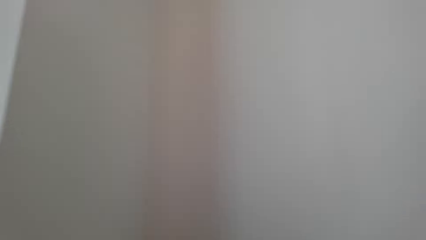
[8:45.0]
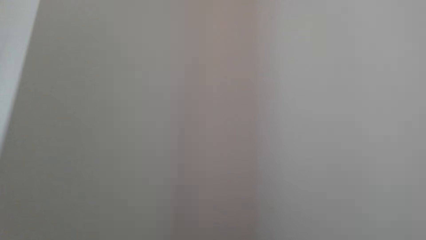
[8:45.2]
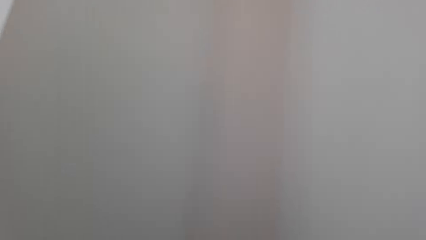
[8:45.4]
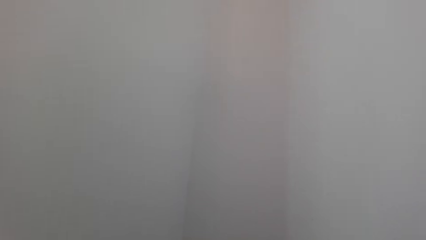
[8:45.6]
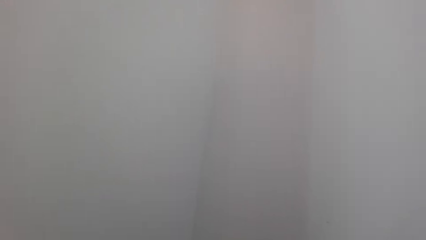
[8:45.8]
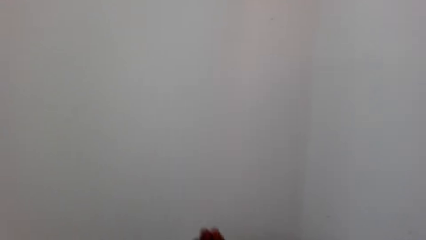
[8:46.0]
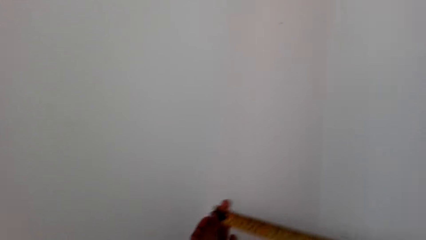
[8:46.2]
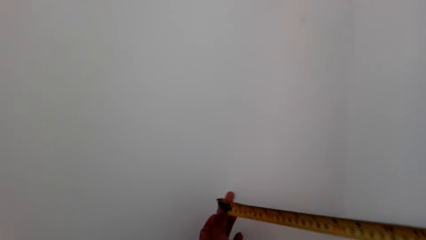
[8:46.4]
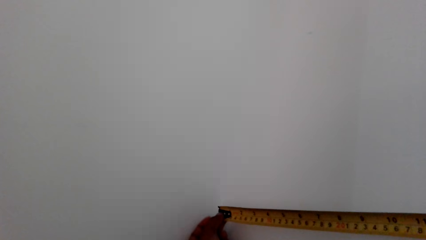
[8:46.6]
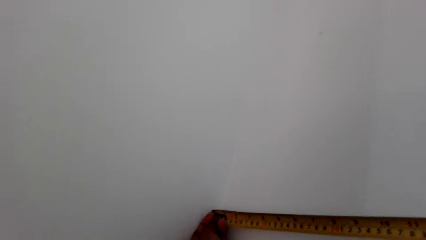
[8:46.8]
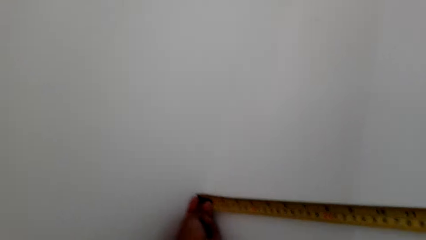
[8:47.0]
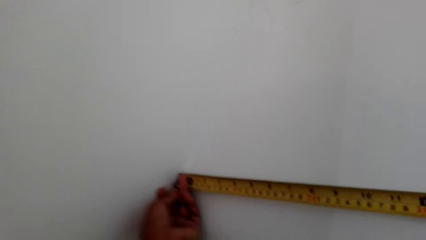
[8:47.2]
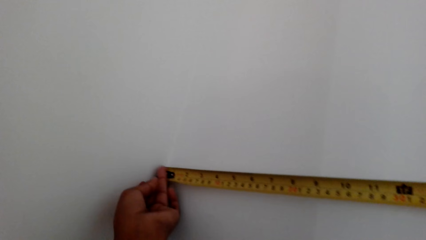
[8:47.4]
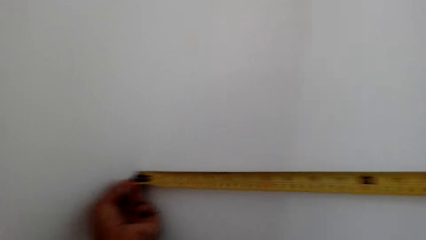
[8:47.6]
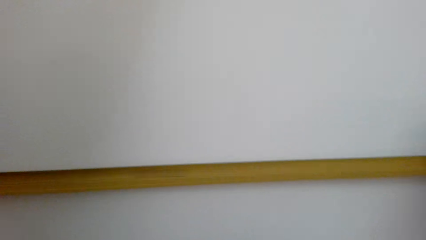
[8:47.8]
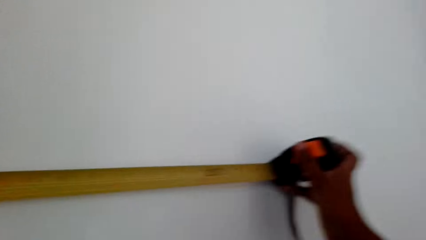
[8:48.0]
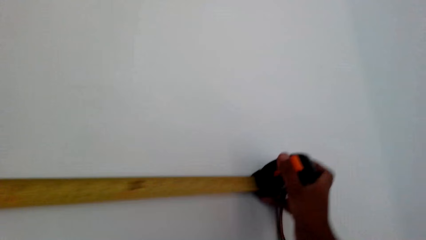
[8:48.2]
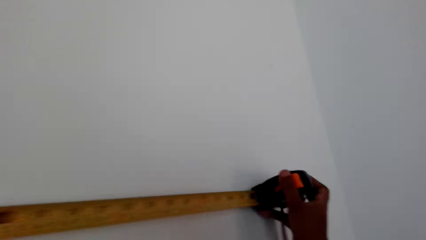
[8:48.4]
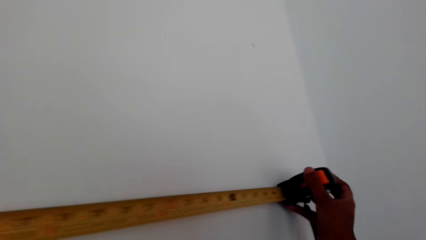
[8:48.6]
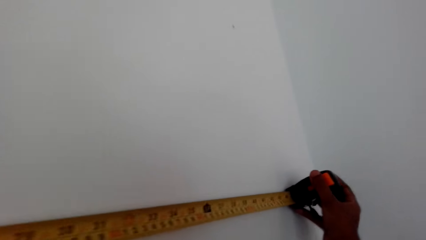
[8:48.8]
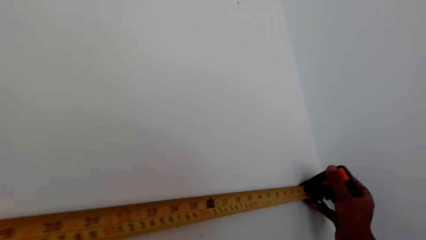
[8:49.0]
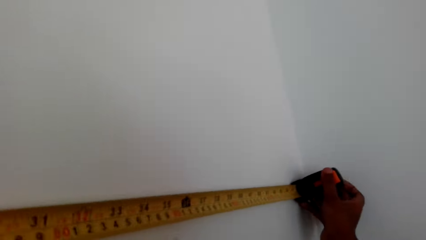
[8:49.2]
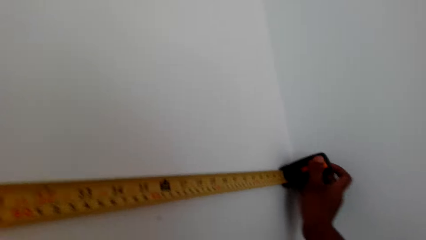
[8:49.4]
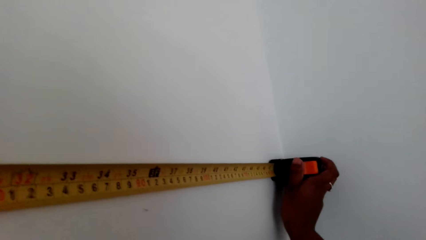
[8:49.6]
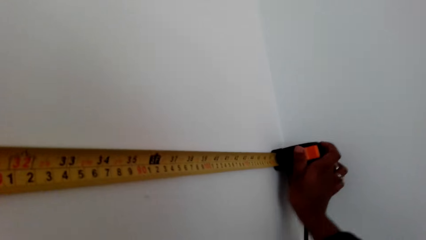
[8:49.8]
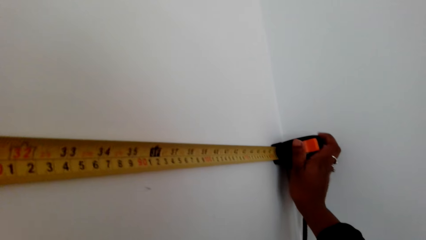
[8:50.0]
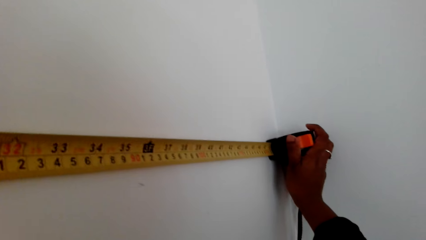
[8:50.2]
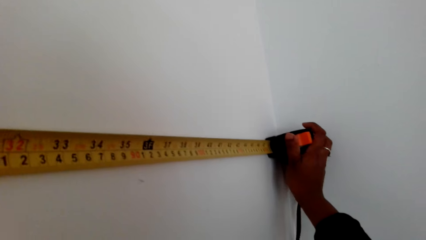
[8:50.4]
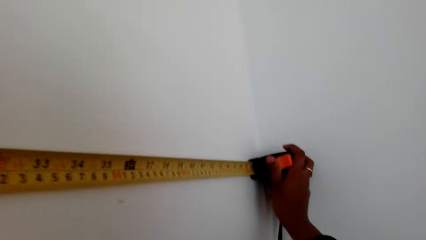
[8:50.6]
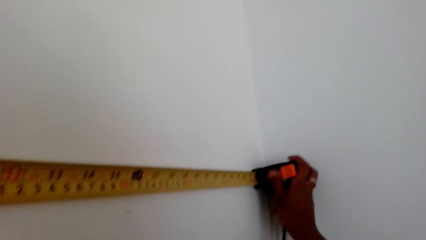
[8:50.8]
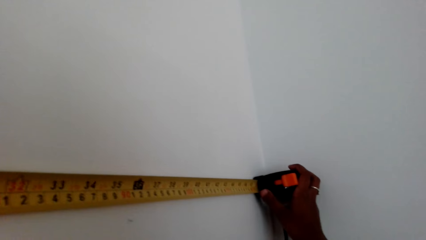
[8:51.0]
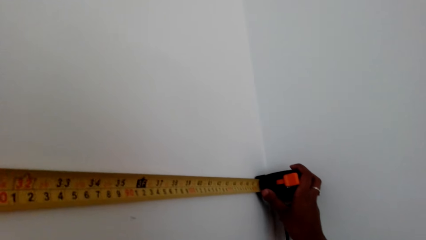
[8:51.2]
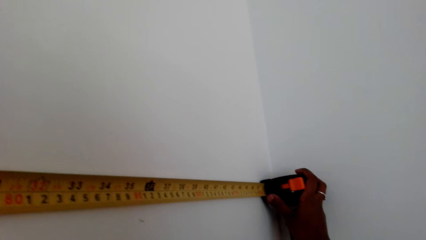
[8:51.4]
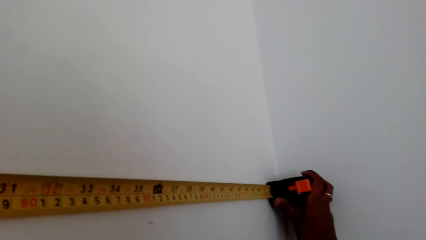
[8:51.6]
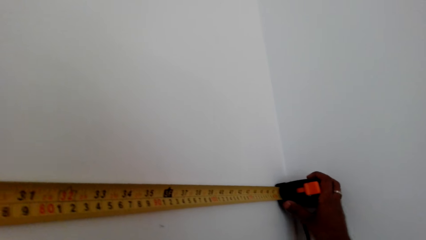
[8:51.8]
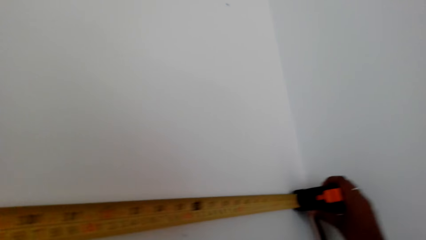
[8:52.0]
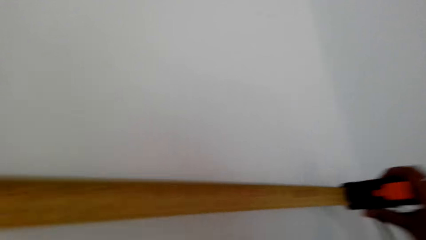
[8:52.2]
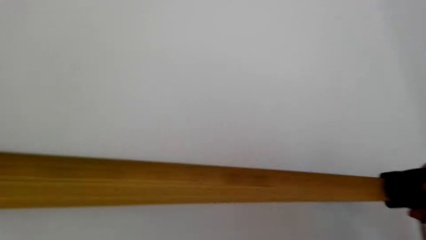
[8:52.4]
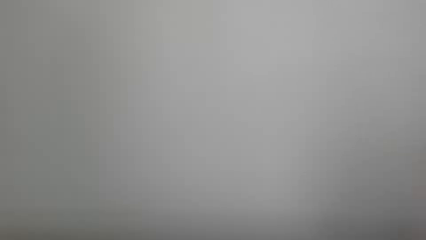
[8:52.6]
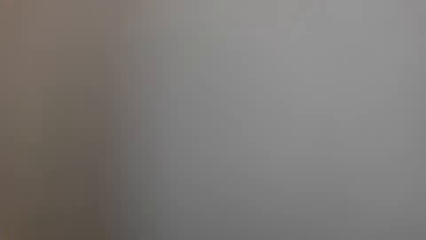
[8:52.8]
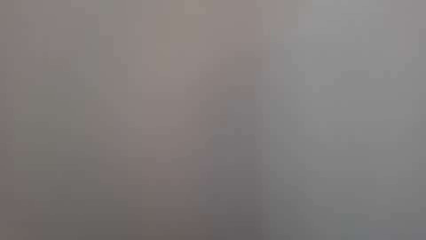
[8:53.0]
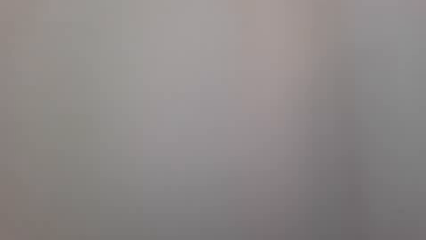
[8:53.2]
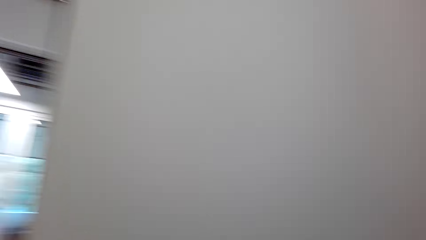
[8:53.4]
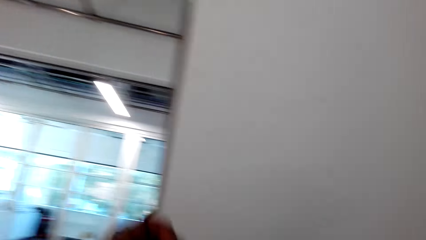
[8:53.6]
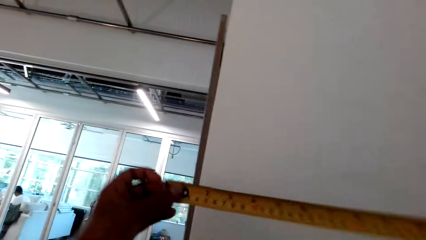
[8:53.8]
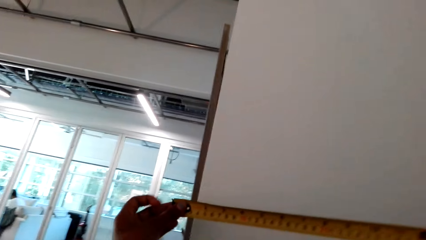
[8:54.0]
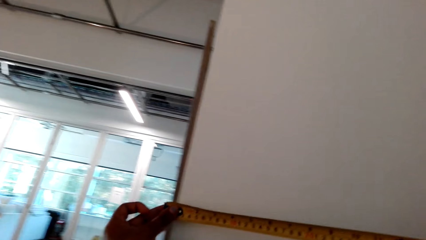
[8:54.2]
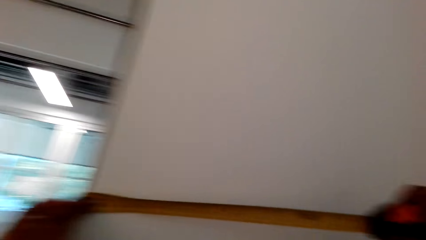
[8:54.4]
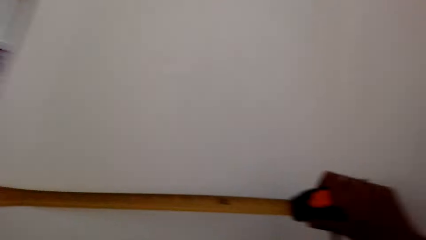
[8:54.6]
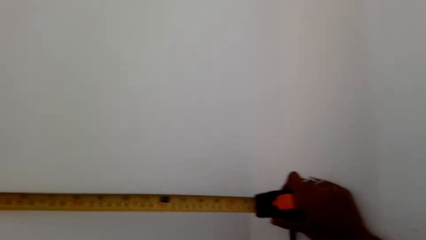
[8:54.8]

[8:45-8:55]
The camera wearer measures a part of the length of the wall. They measure with a tape measure.

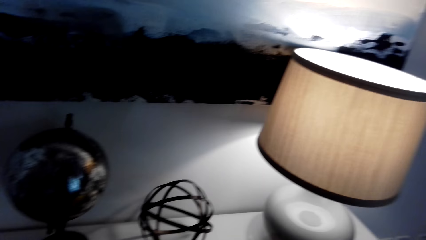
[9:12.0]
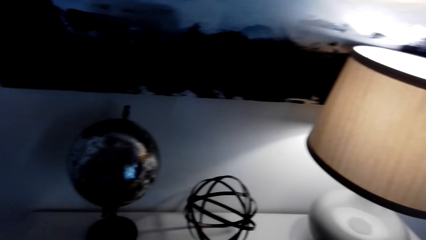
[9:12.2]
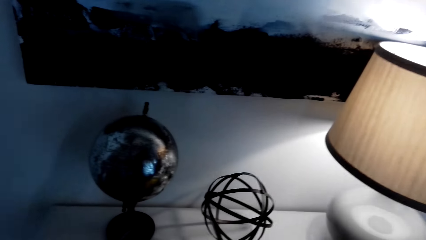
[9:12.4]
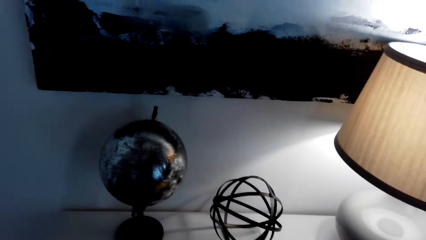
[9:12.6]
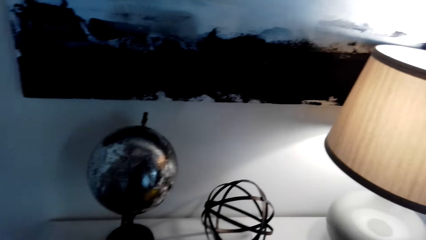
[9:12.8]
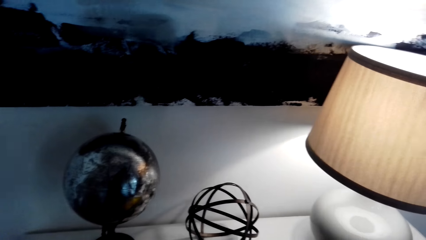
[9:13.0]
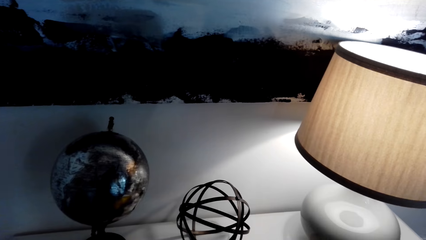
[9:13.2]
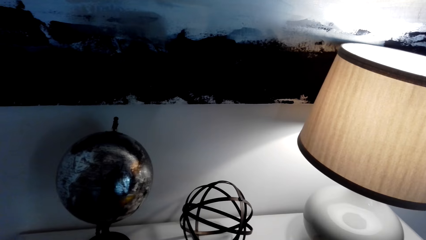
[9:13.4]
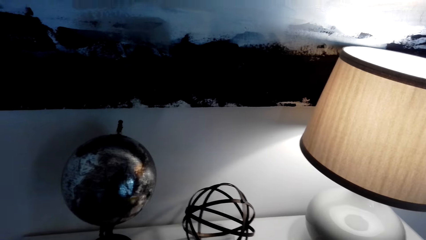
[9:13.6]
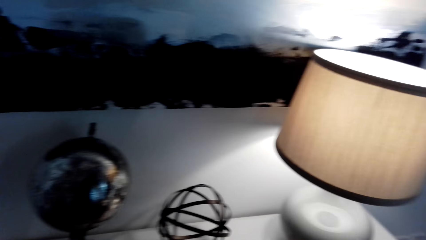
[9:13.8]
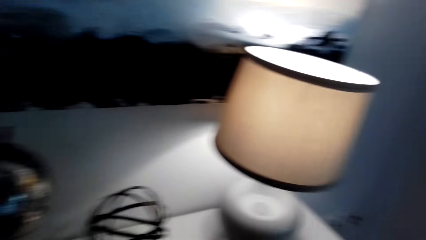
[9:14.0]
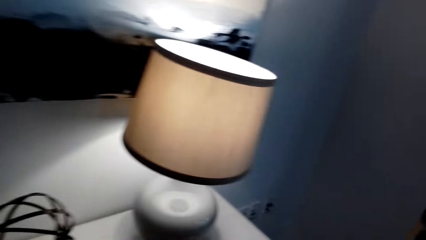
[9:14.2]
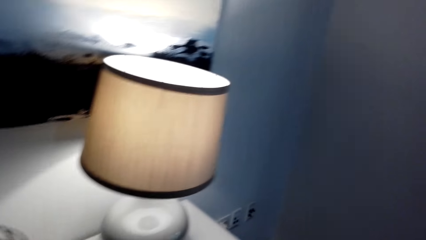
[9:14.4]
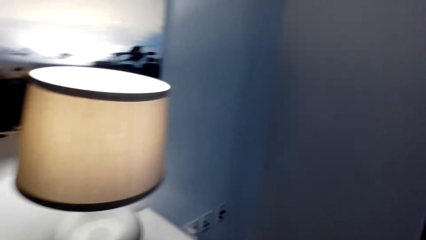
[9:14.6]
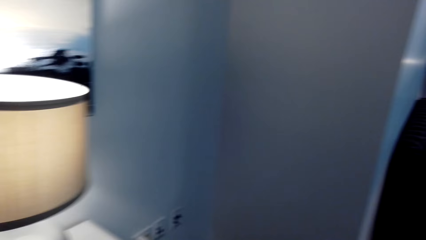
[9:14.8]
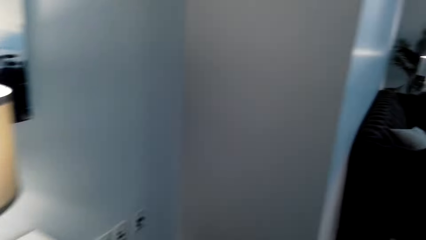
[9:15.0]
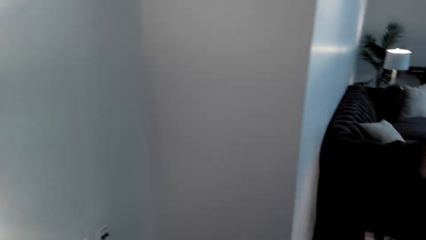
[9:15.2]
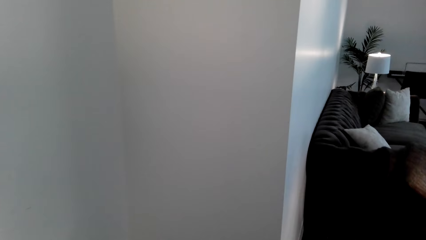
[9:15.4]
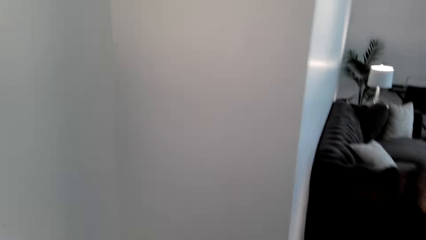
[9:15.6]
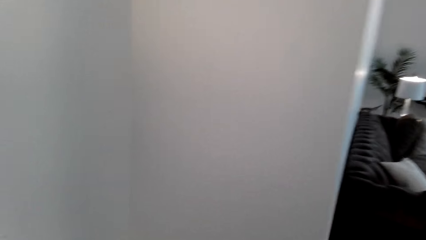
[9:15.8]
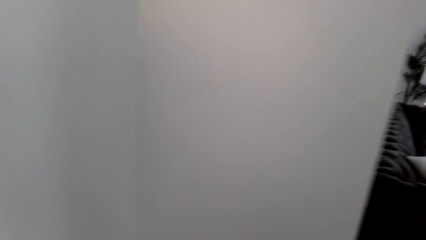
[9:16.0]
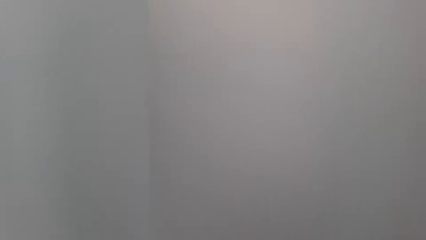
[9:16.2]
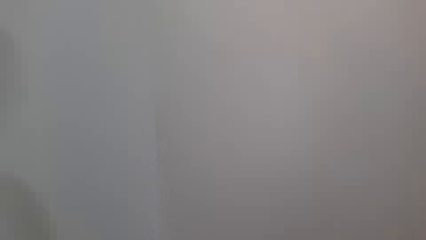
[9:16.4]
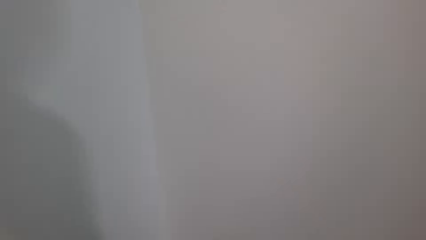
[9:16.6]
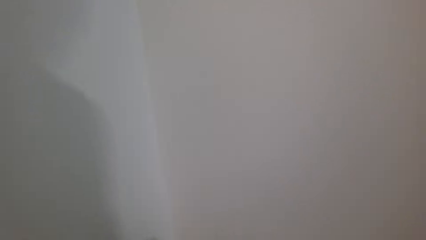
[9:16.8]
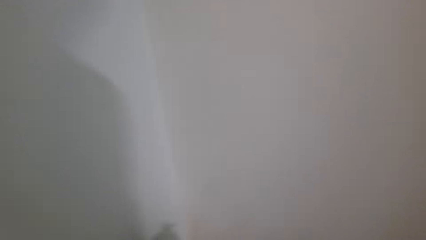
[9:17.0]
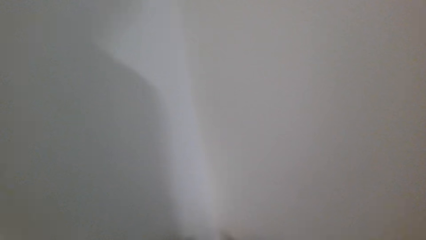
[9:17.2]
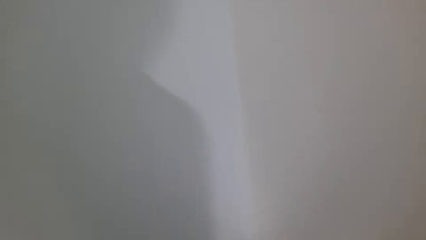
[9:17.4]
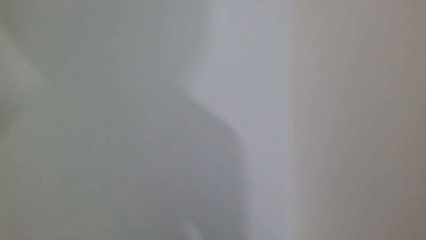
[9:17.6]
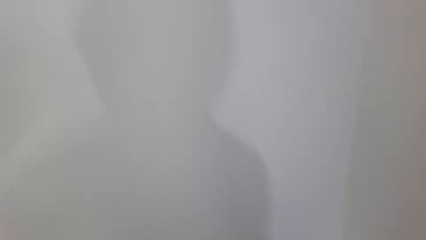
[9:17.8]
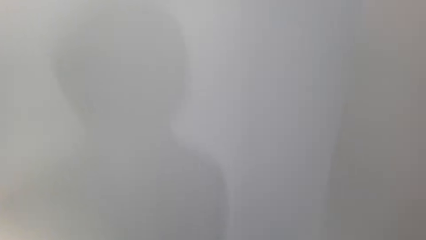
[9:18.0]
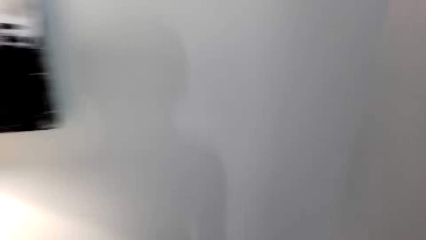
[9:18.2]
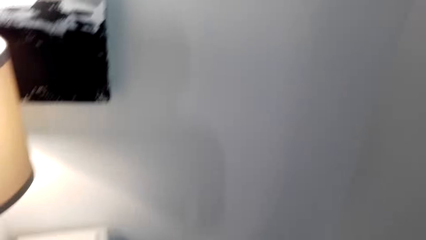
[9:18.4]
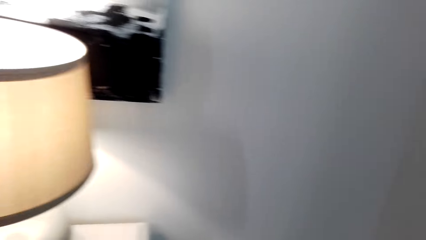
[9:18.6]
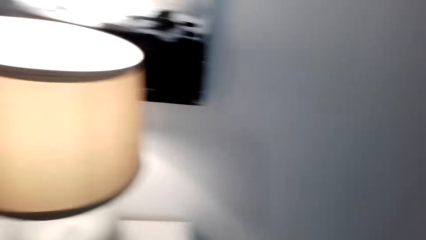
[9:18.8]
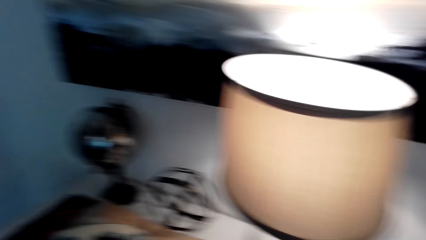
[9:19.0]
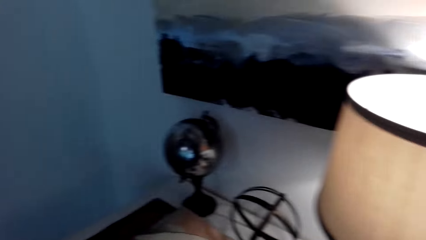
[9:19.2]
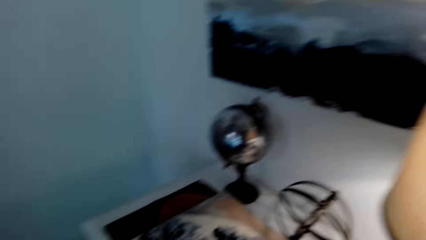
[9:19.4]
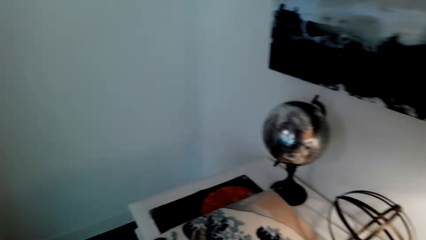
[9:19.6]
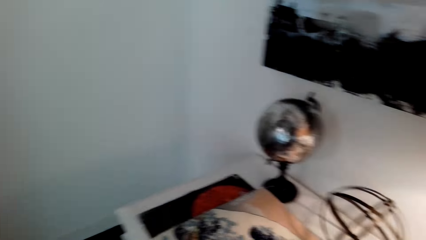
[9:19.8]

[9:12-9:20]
The camera wearer picks up a poster. They look around. They walk towards the wall. They turn back to the cabinet drawer.
